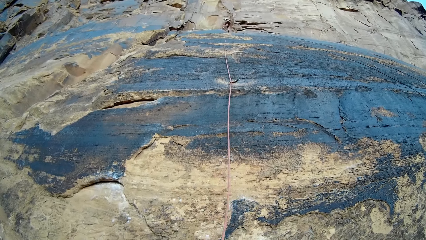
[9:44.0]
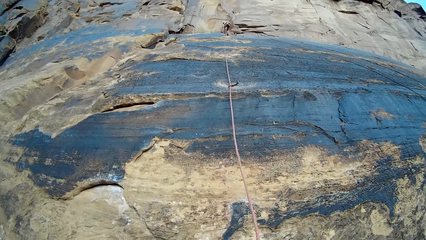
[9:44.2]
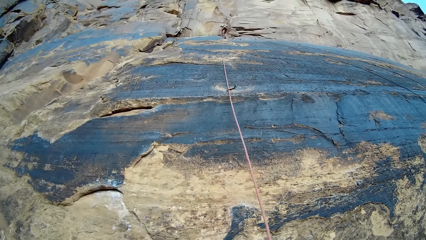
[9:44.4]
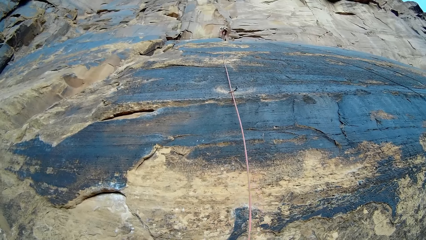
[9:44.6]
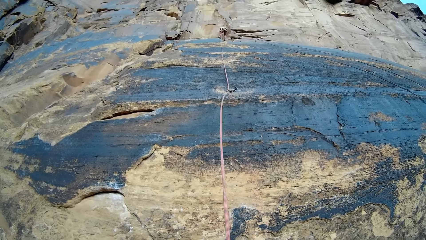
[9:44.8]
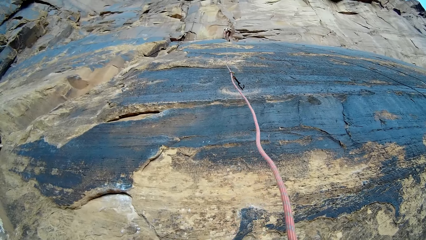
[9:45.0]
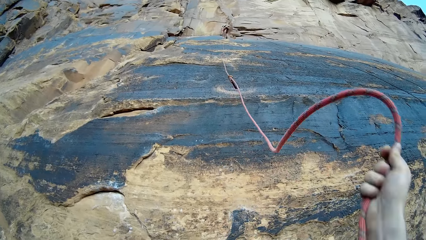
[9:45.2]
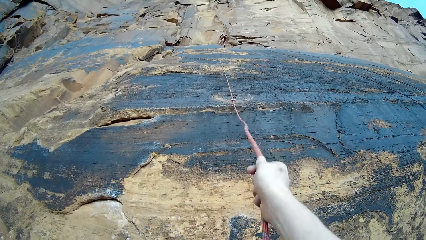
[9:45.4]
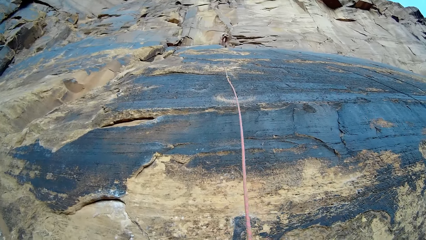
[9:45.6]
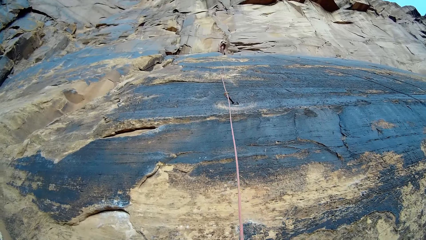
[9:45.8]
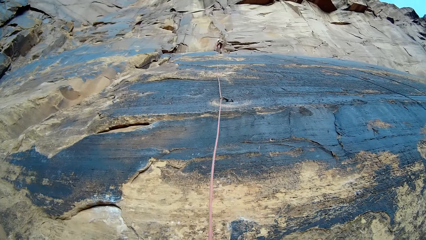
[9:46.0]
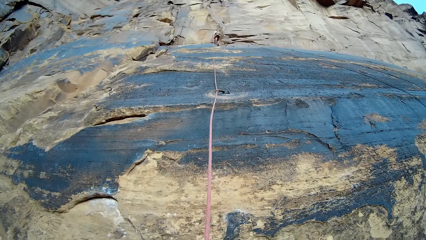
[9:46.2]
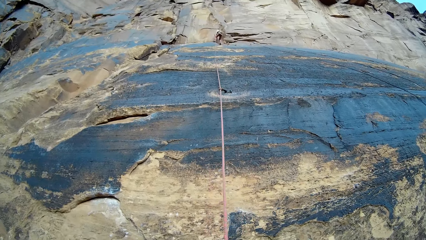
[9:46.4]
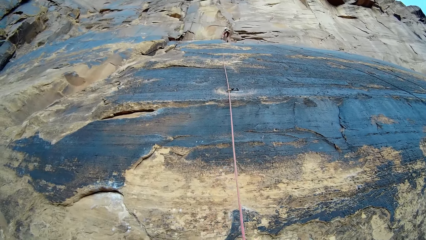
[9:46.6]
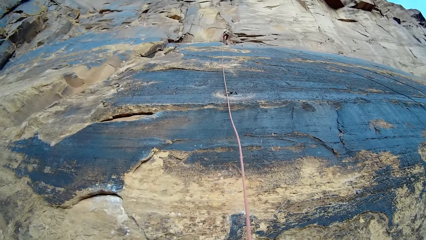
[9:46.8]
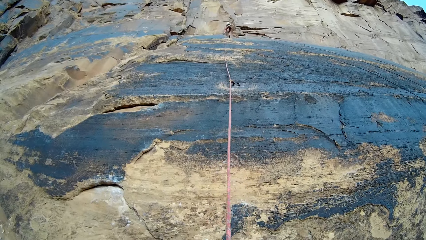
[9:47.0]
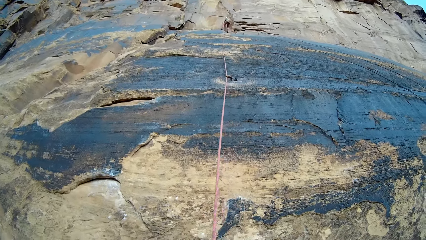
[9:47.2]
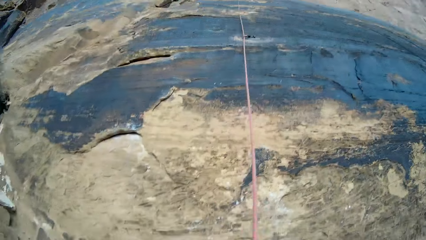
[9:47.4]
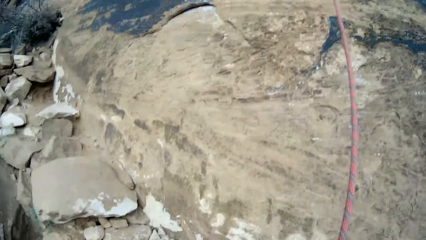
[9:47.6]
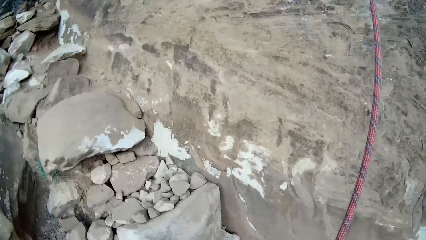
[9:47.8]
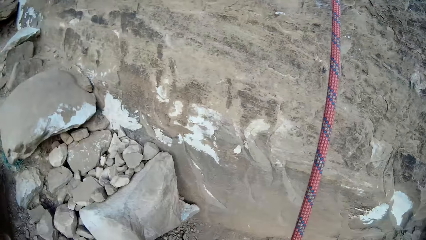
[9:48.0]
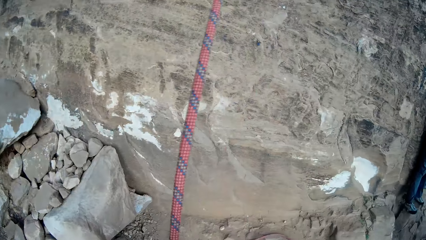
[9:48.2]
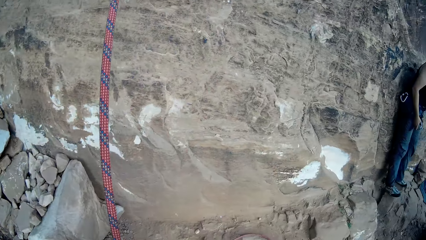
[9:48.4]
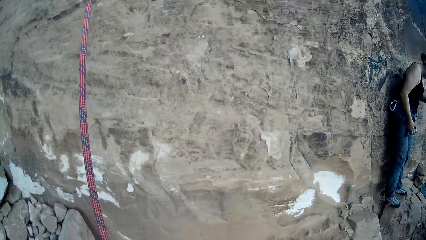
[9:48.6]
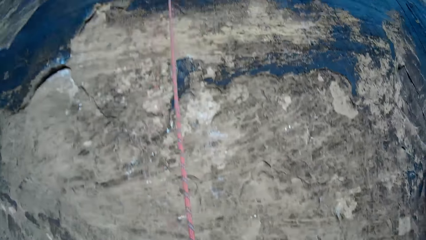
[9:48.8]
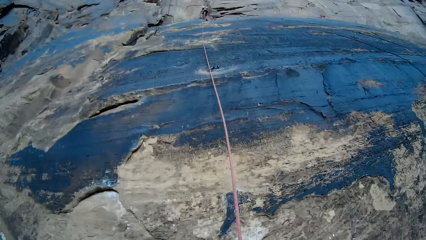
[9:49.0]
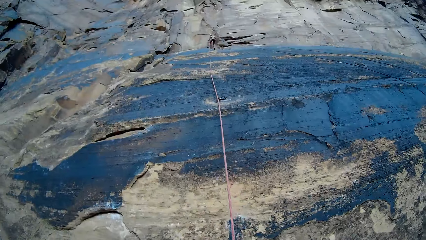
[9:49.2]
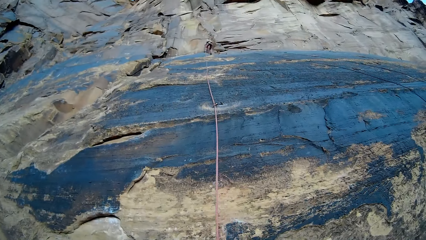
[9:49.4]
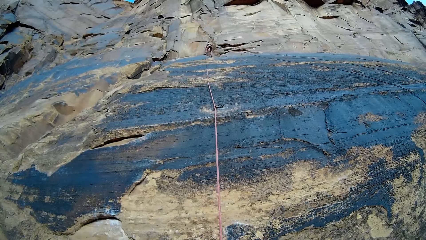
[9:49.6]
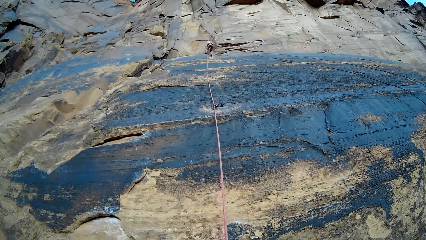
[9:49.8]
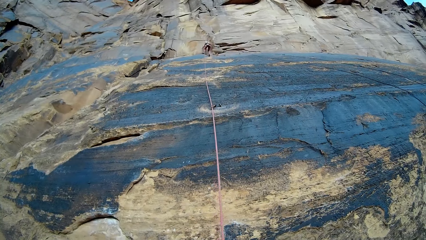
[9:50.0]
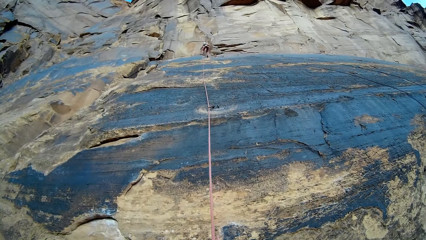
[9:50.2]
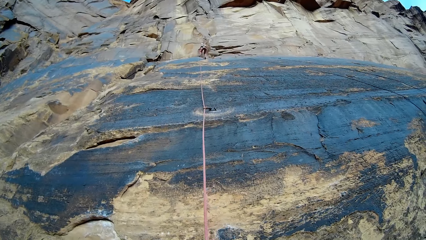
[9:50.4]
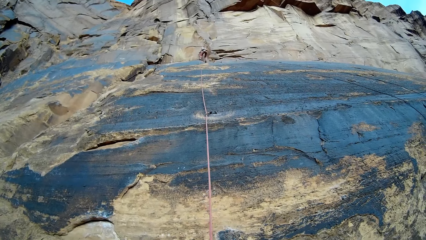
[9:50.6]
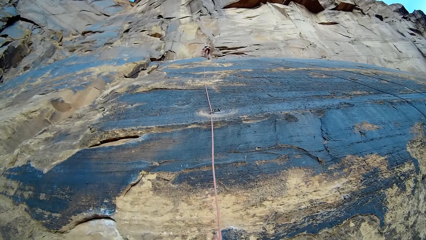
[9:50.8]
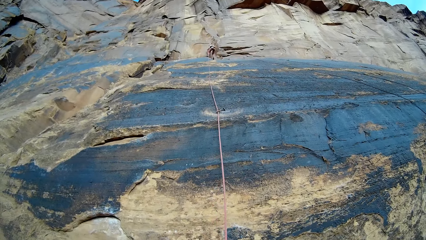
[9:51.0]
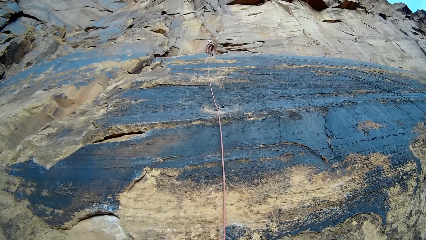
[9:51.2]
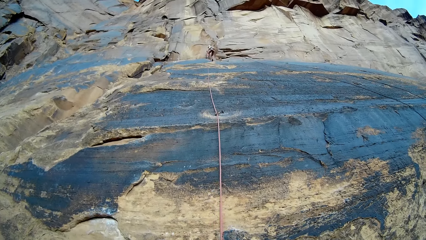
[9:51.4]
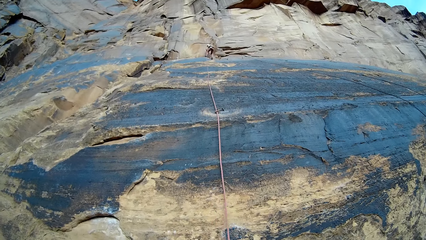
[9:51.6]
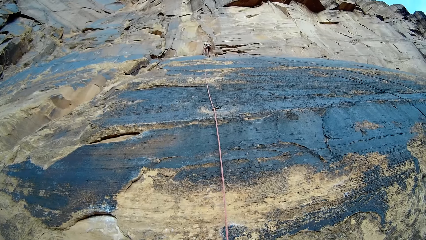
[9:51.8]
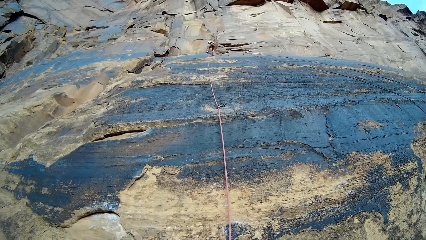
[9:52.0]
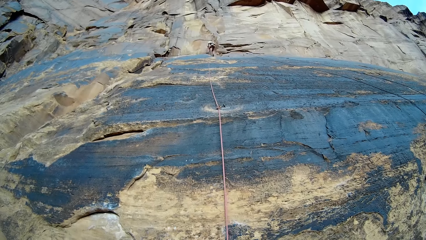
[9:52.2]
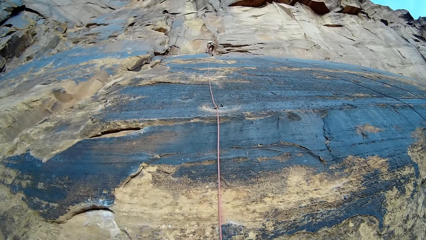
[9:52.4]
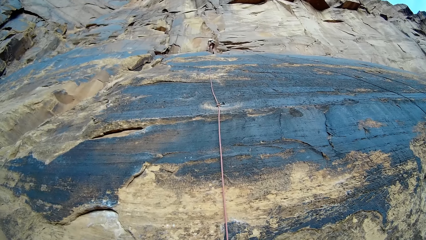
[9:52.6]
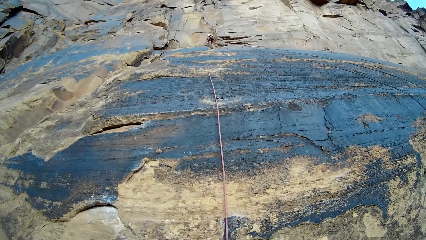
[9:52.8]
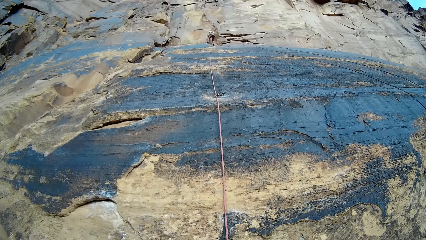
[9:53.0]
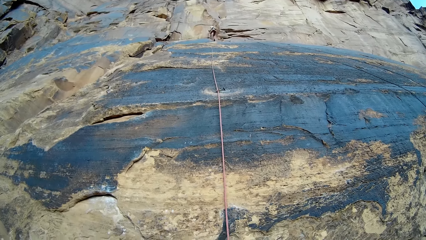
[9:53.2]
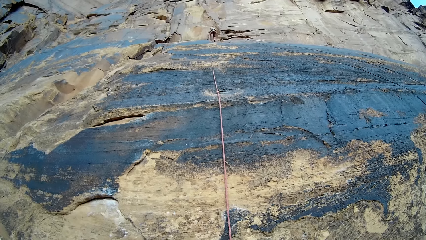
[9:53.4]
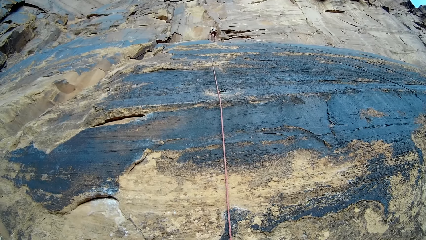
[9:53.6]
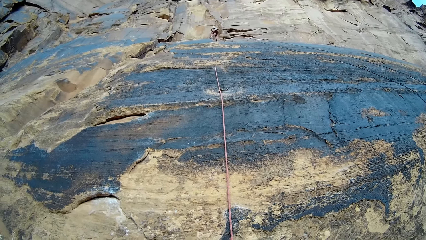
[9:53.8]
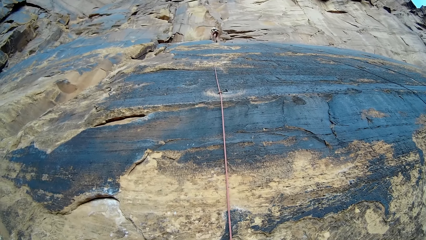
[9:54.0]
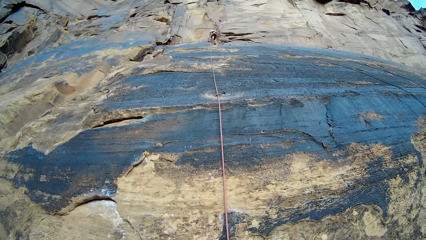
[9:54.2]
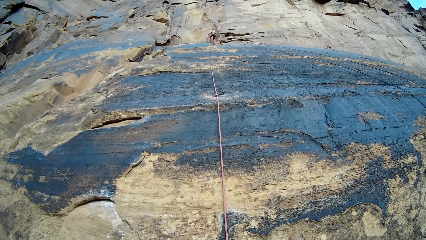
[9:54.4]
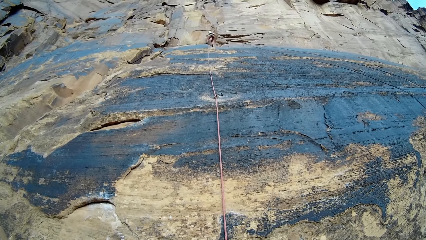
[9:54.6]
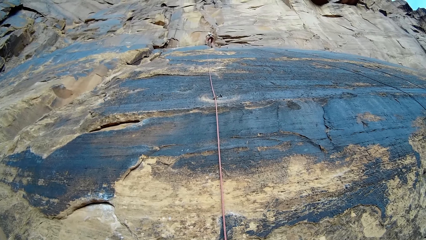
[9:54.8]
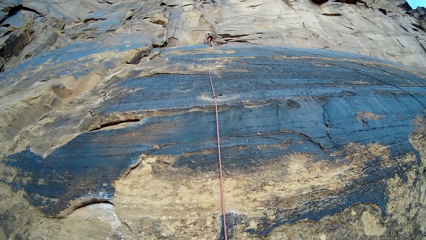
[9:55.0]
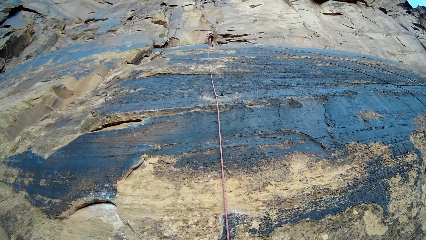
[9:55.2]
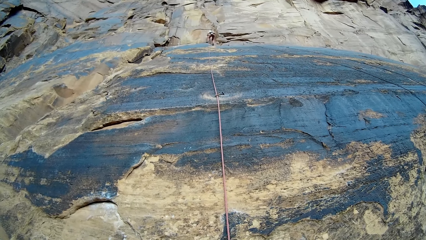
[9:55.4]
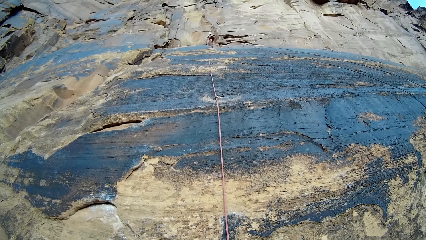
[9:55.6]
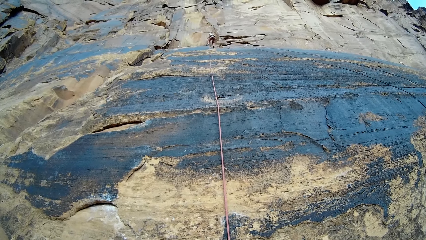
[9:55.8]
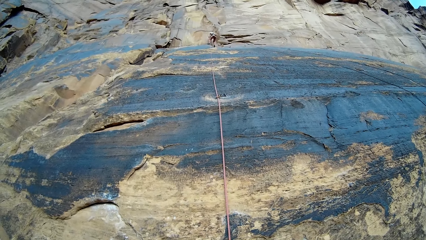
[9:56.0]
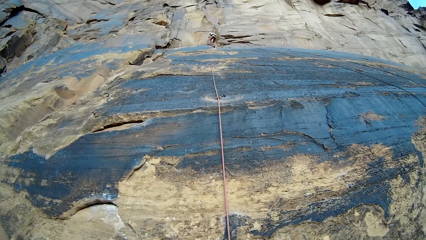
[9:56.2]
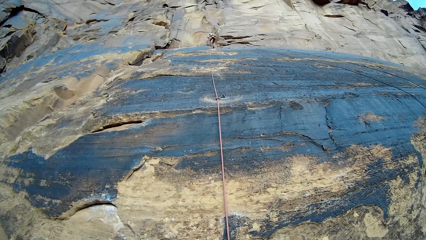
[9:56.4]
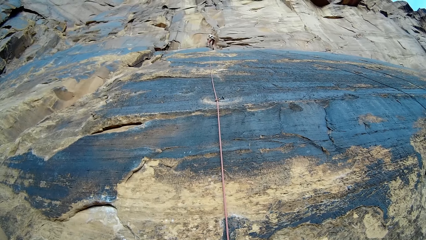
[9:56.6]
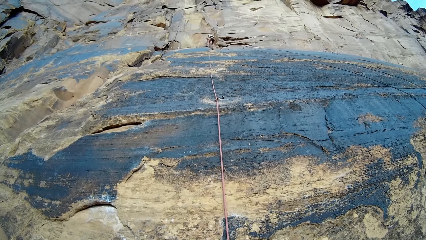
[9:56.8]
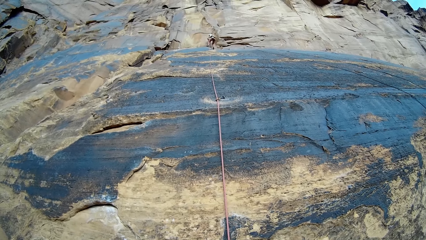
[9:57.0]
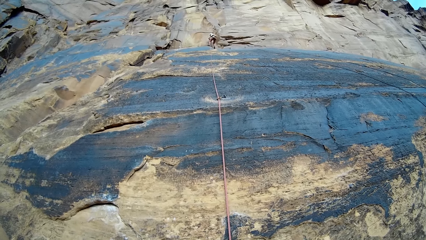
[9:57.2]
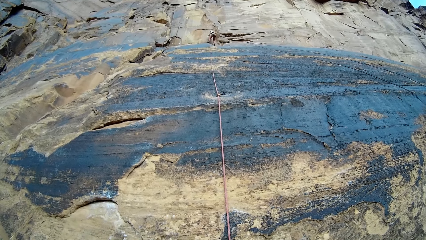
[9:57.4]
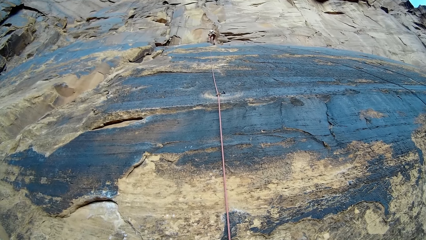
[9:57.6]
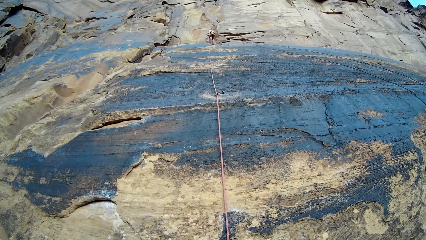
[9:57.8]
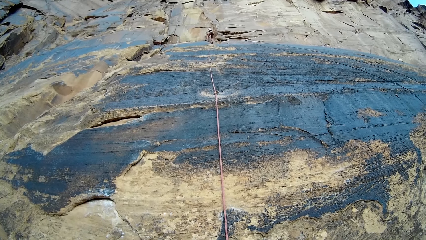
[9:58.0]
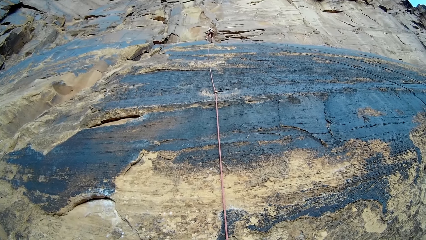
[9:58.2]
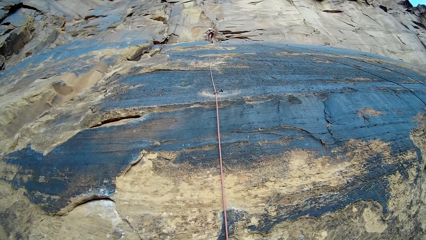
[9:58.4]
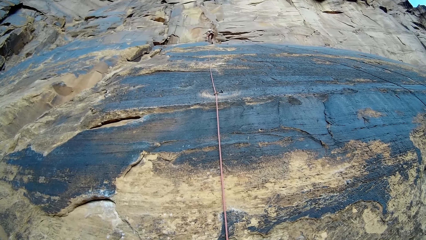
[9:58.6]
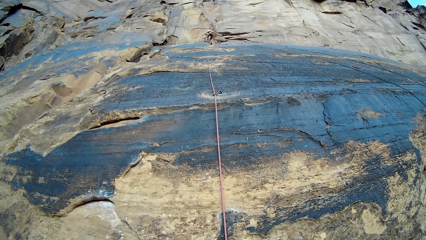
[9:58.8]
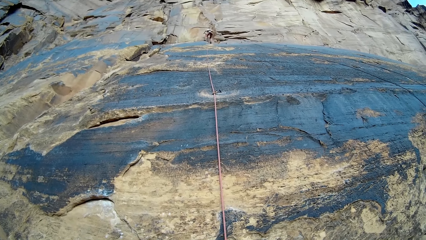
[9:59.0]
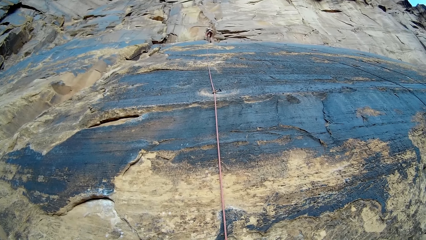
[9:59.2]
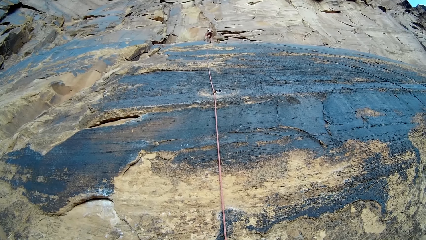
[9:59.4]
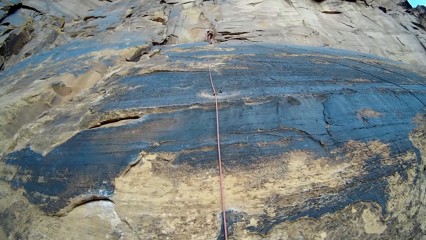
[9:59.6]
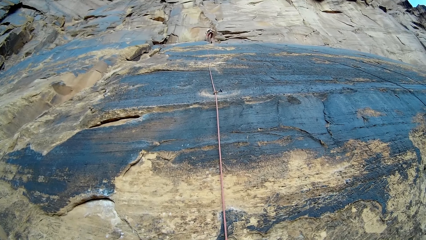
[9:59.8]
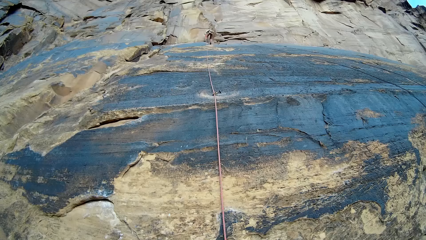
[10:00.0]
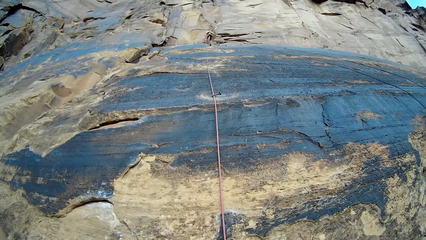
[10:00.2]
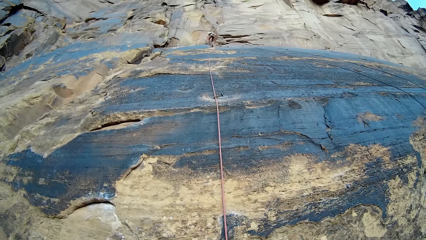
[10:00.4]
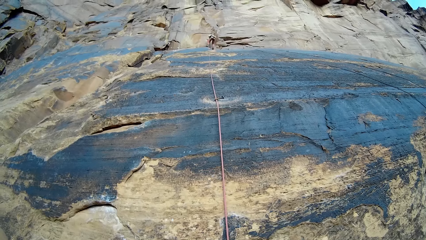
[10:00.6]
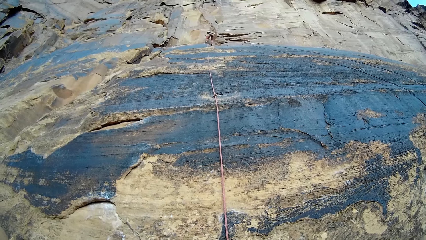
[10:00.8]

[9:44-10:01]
A person fixes a hook on the rock wall. The camera wearer looks down on the ground. Another person stands beside the camera wearer. The camera wearer looks at the first person. The first person fixes the hook on the rock wall.
